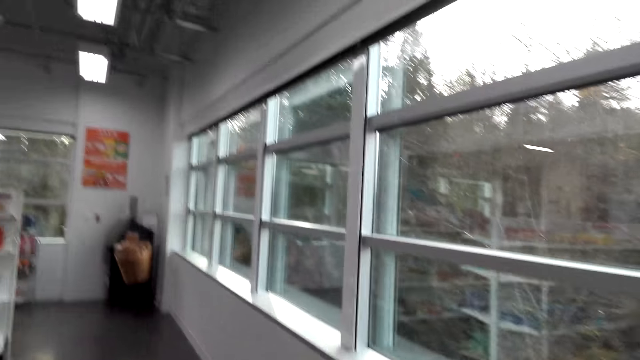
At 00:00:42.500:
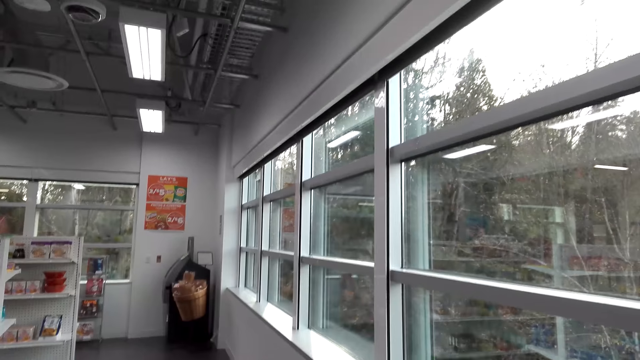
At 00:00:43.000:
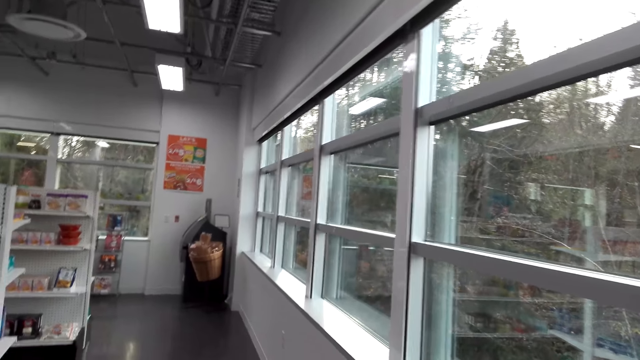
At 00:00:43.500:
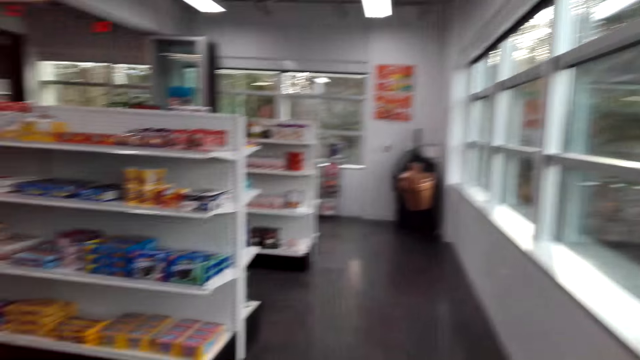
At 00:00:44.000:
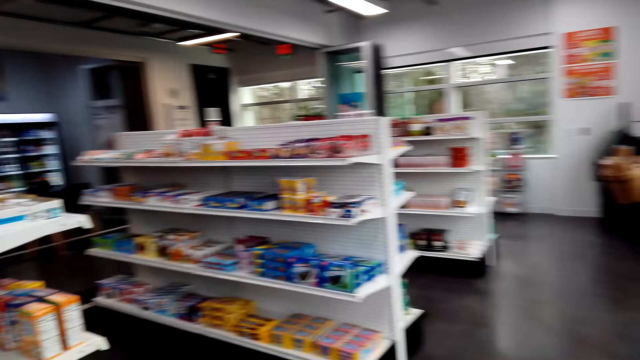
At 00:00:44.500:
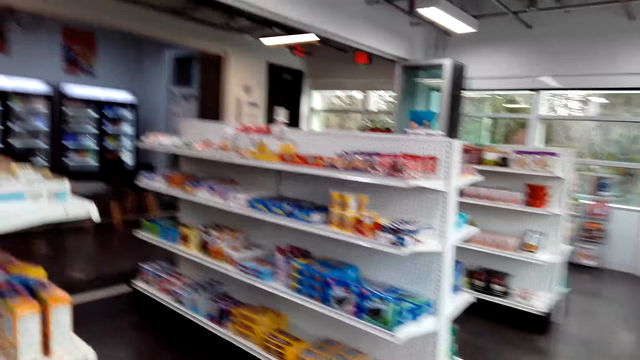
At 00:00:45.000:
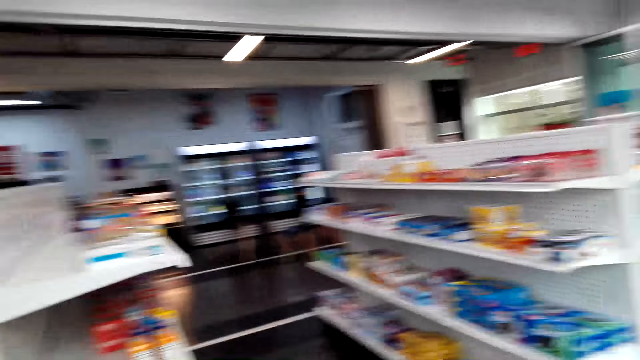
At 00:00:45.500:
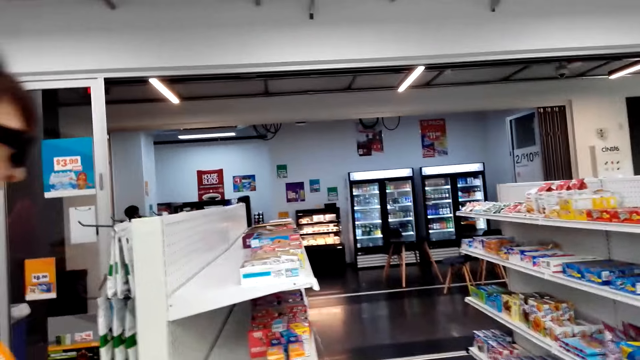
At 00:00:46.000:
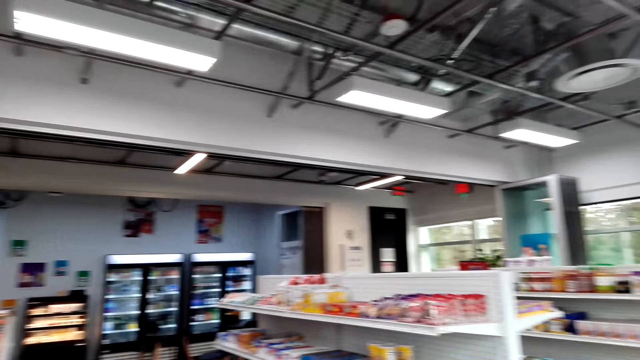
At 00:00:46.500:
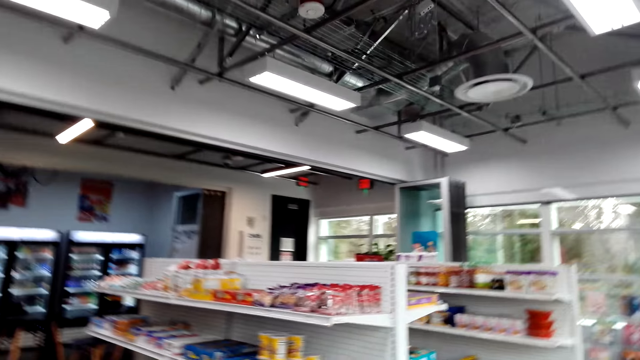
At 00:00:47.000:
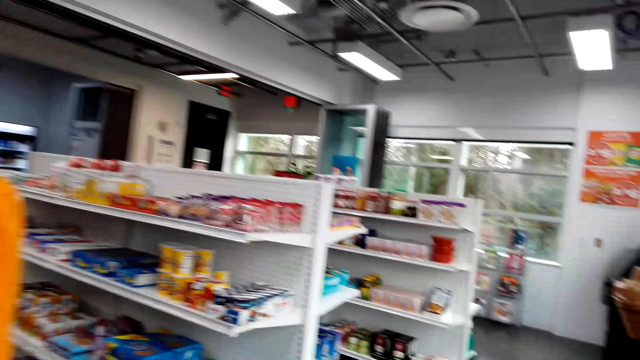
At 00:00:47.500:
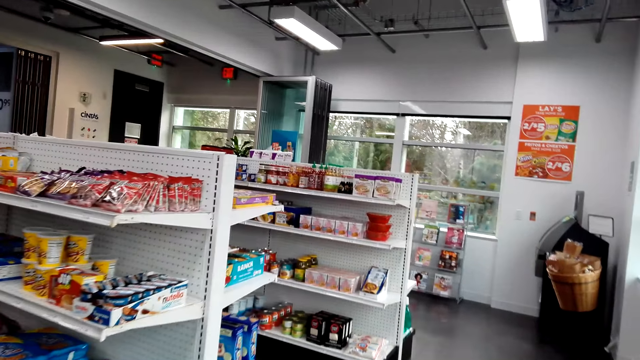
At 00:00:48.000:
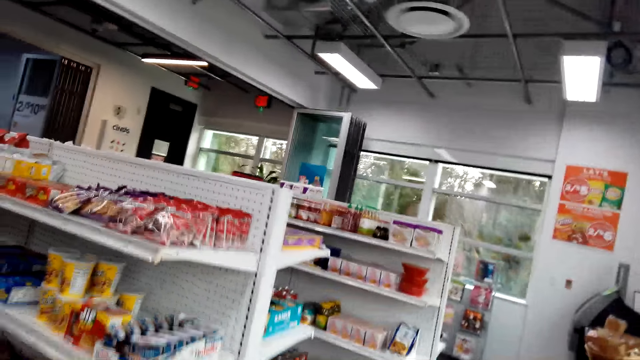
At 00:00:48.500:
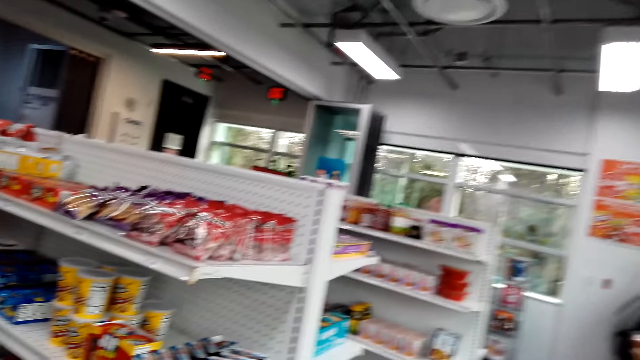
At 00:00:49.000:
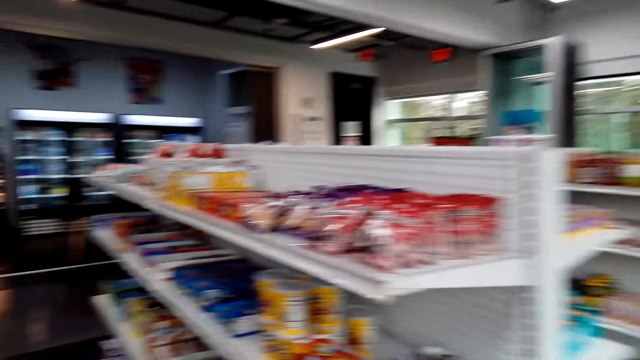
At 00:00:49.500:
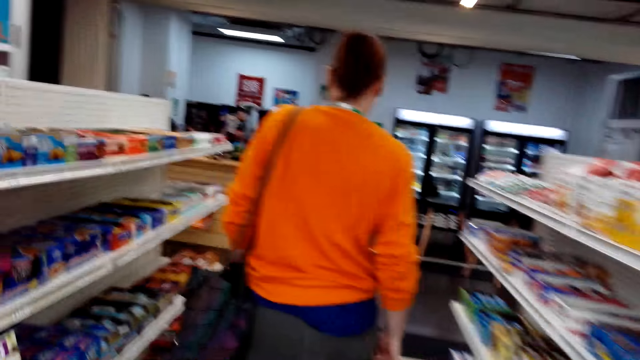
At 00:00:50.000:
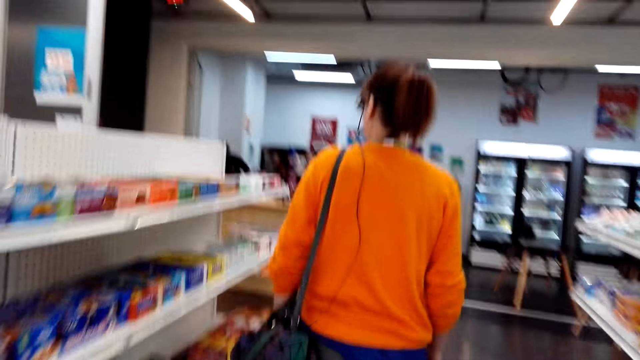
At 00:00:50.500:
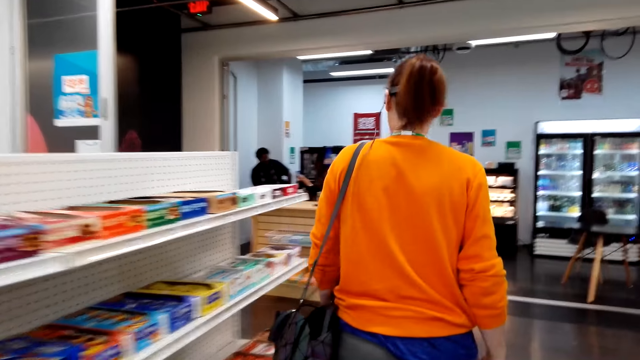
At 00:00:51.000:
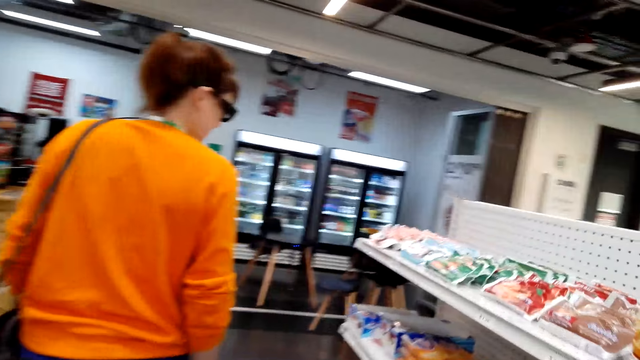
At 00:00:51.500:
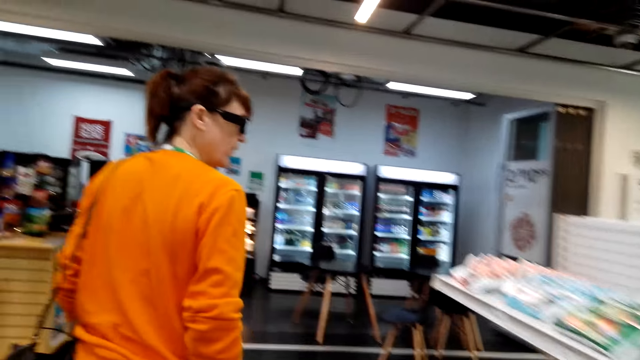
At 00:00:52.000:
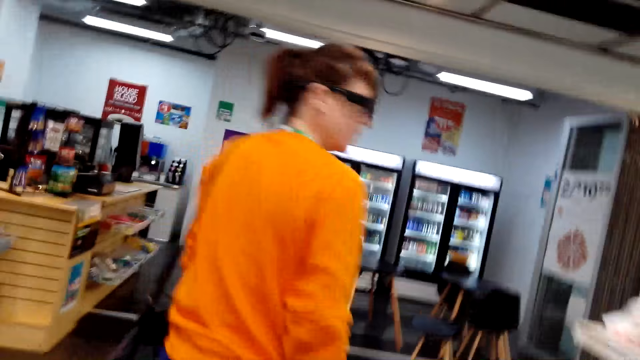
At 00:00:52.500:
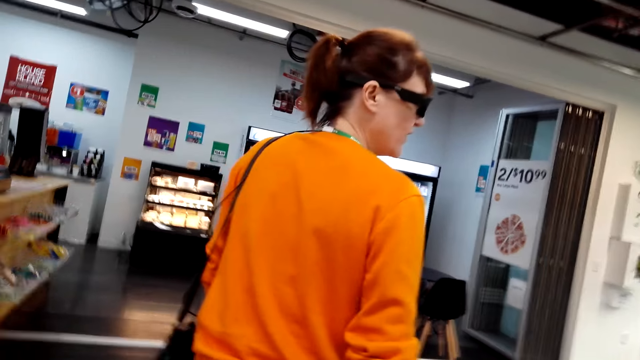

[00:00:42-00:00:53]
The camera wearer looks at the items on the shelf. A woman walks in the supermarket.

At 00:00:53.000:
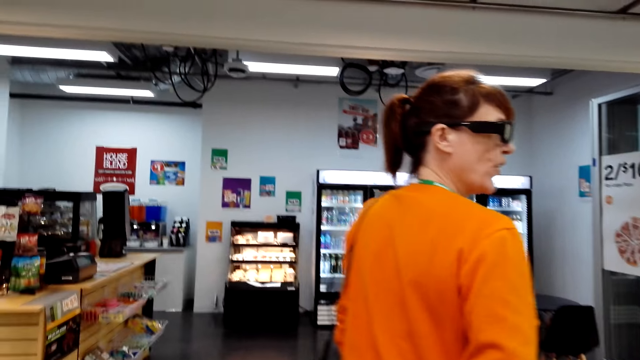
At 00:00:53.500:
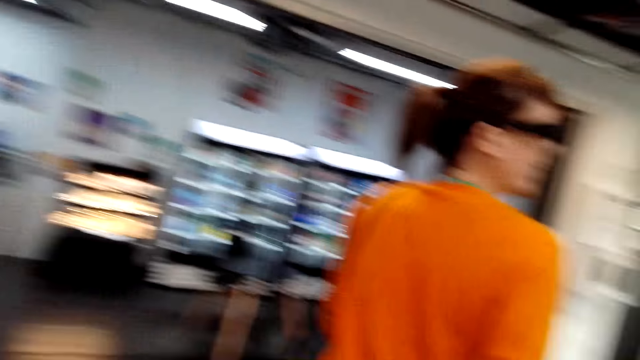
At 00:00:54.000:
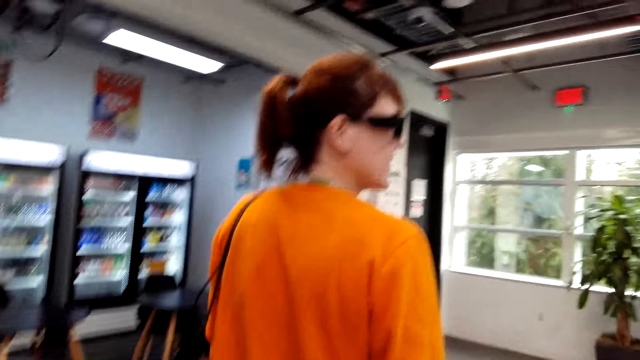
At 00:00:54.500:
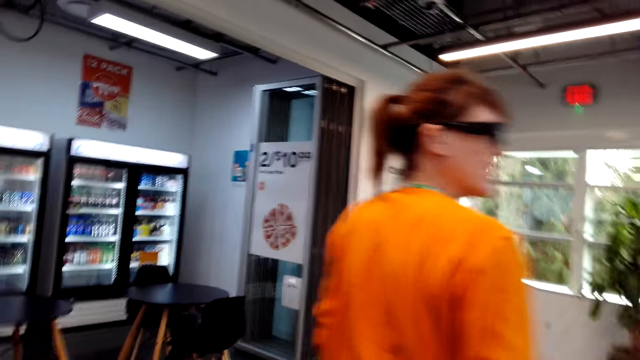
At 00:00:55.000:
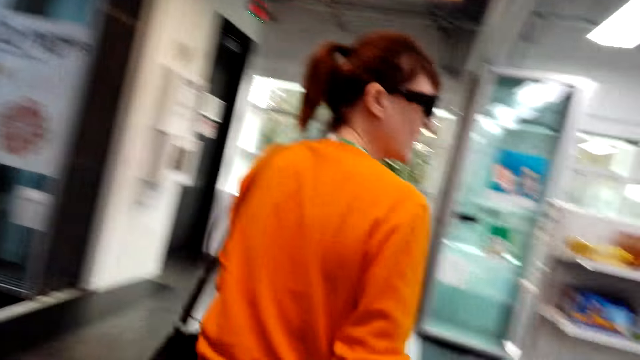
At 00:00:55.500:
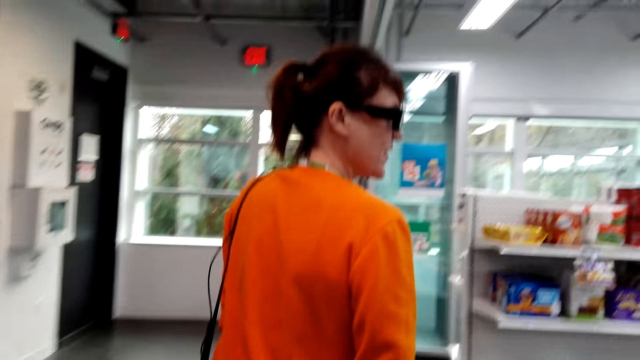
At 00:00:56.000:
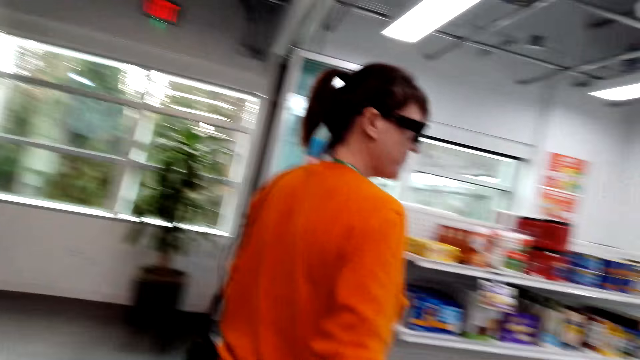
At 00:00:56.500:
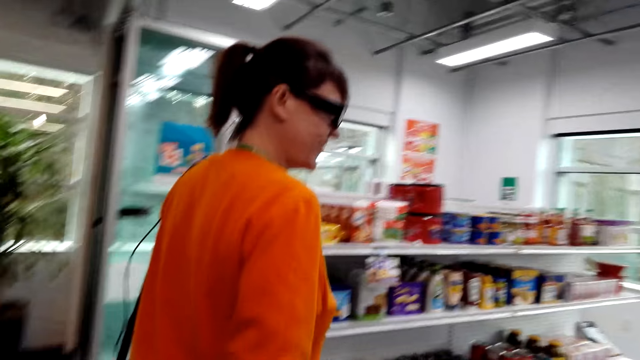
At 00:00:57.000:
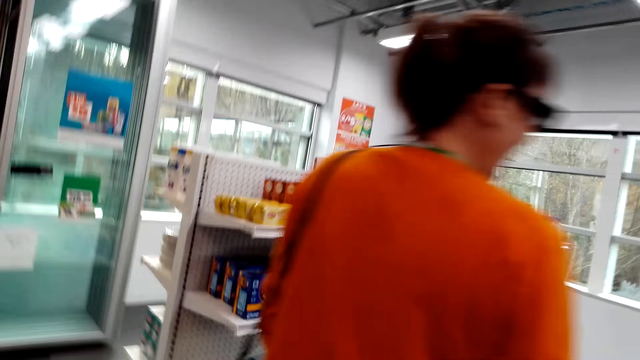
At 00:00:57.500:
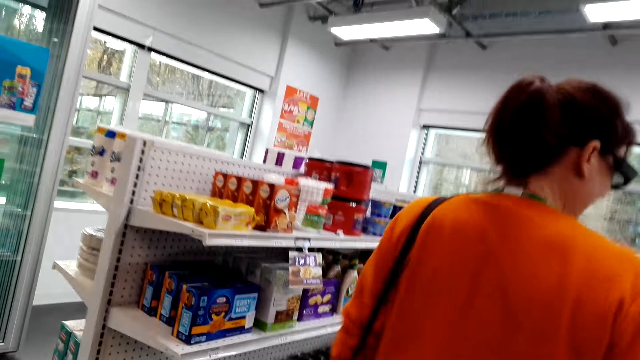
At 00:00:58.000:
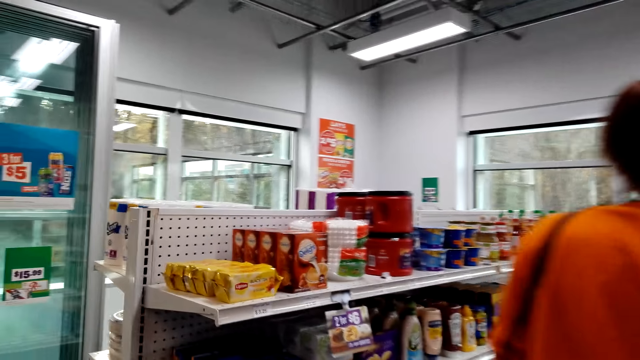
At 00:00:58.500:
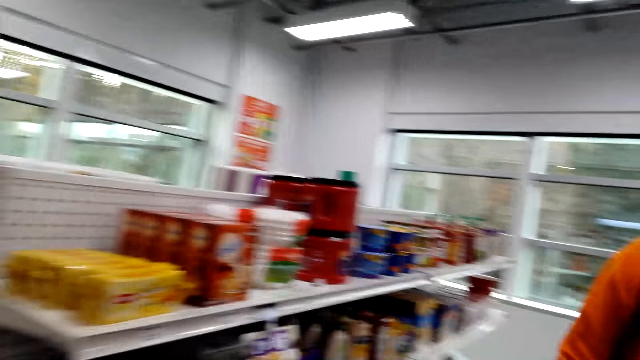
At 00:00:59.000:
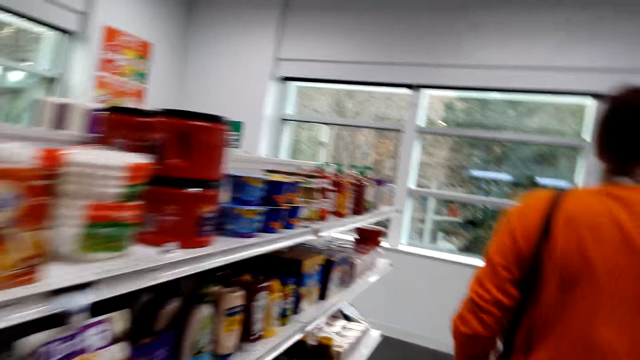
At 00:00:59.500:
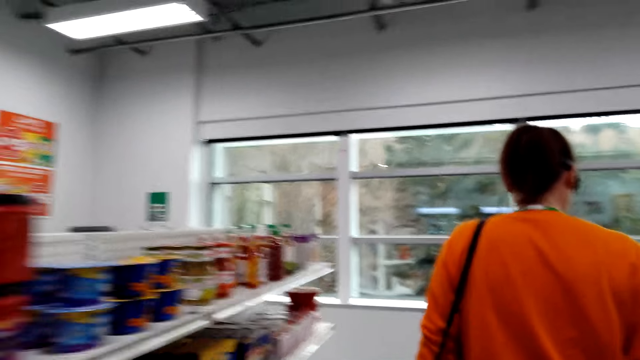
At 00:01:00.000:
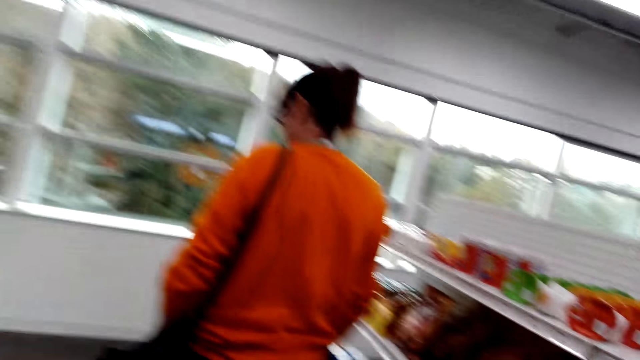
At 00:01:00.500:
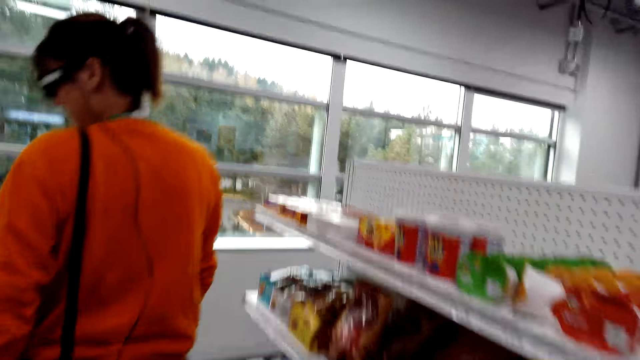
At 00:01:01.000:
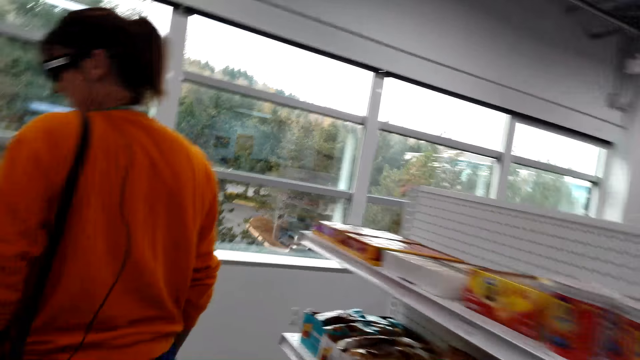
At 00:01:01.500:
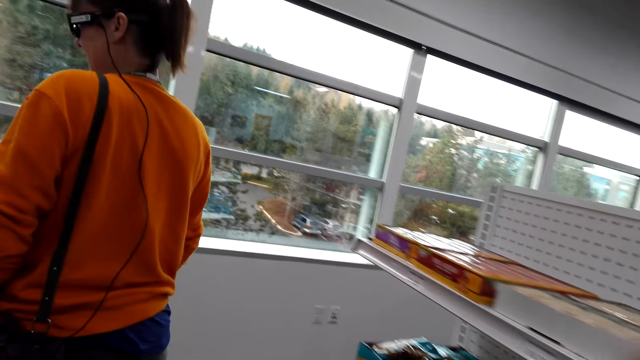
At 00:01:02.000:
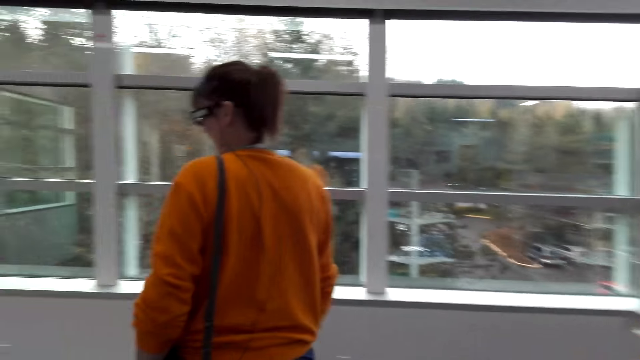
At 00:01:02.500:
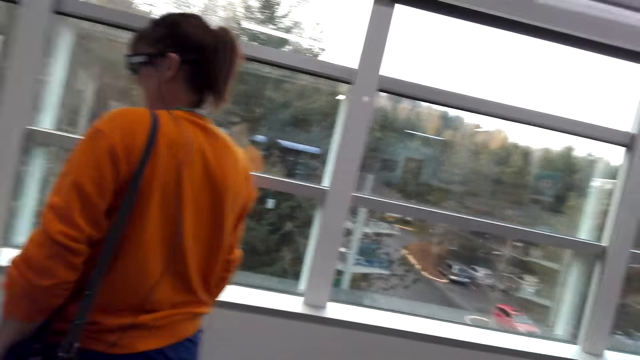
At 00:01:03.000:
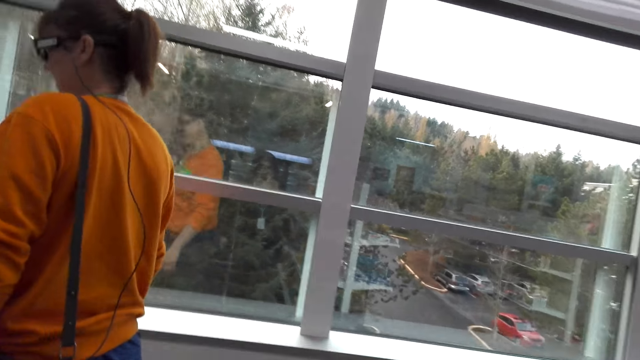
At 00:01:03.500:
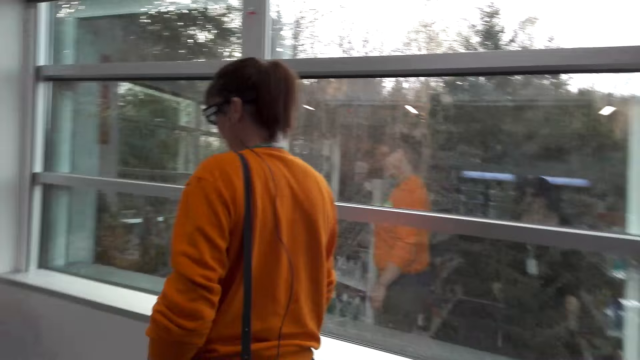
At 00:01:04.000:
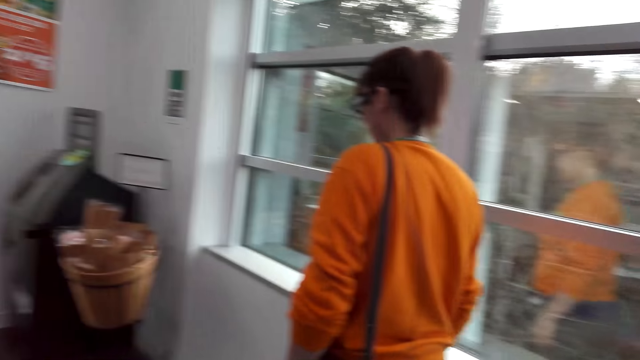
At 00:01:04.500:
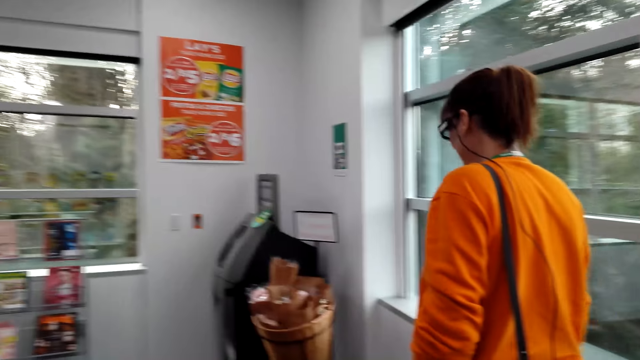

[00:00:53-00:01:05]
The camera wearer converses. A woman walks around. The camera wearer walks around.
